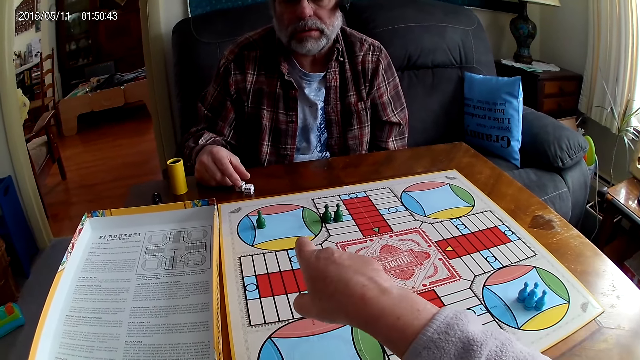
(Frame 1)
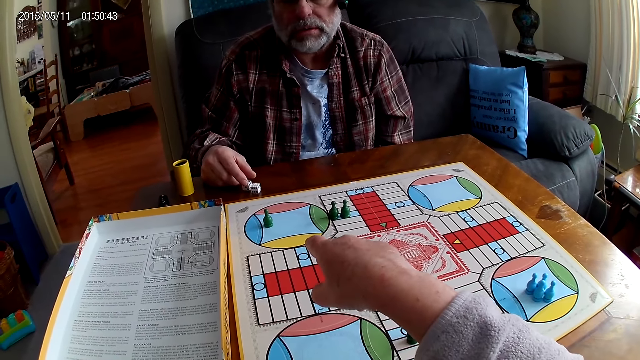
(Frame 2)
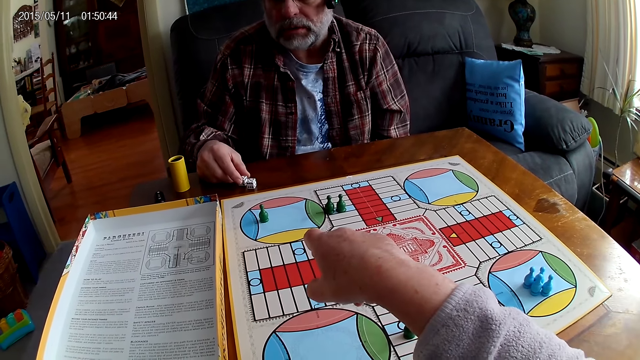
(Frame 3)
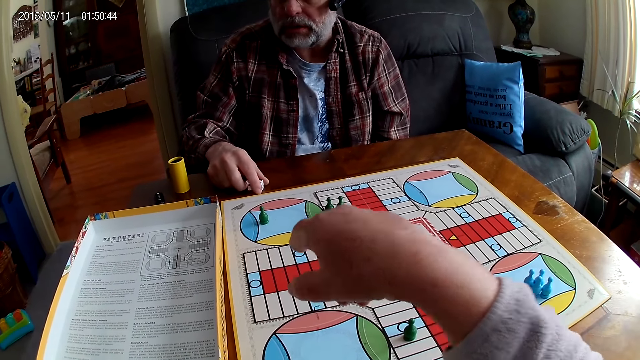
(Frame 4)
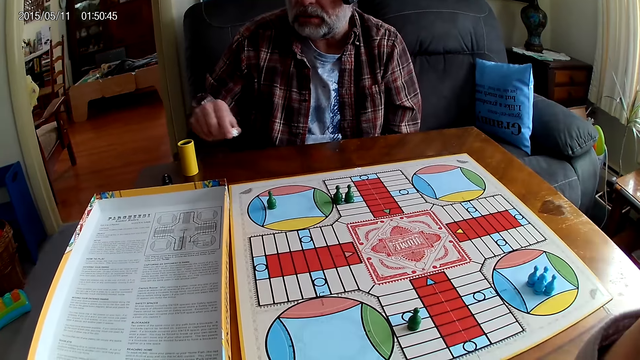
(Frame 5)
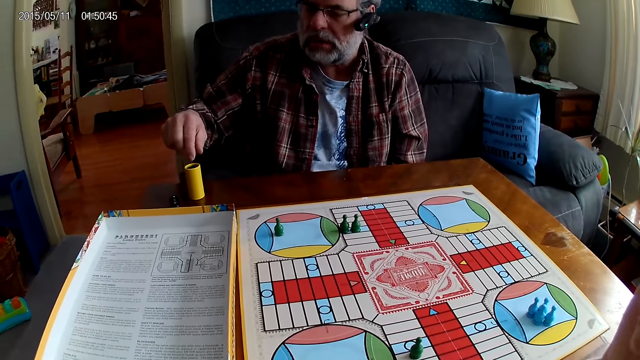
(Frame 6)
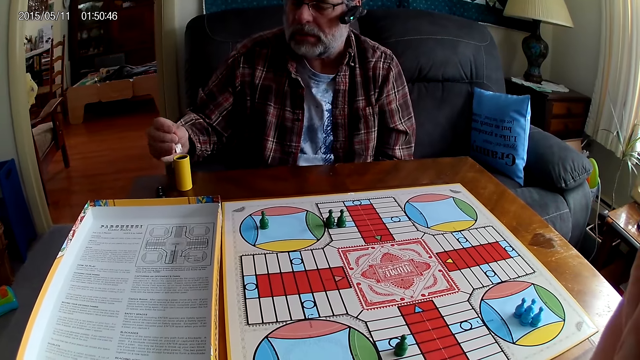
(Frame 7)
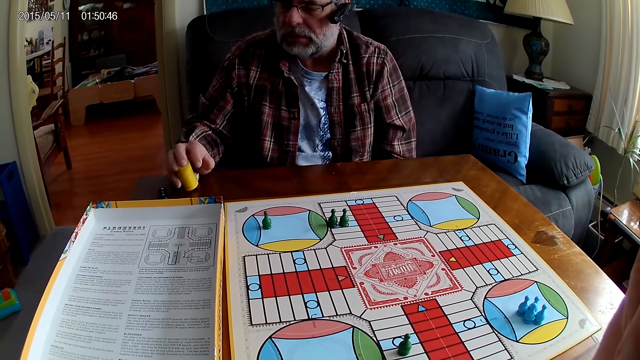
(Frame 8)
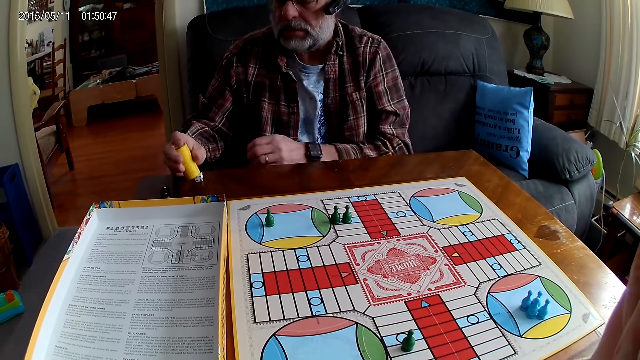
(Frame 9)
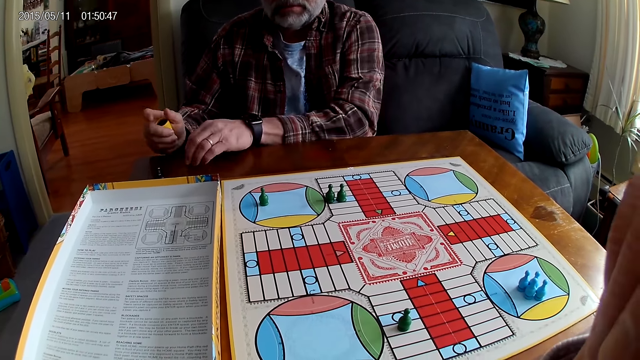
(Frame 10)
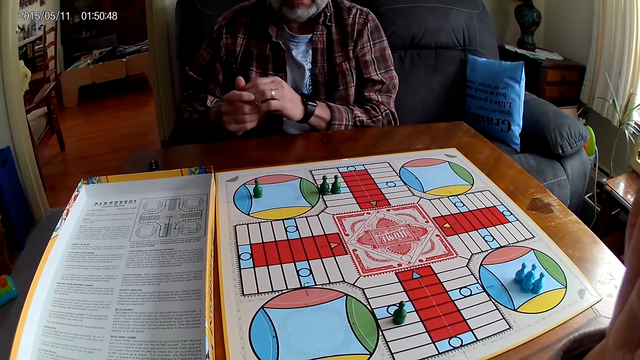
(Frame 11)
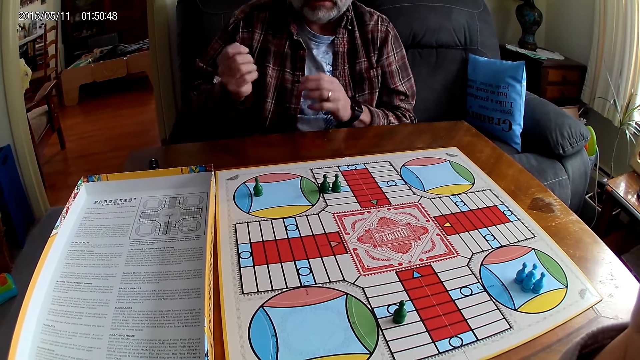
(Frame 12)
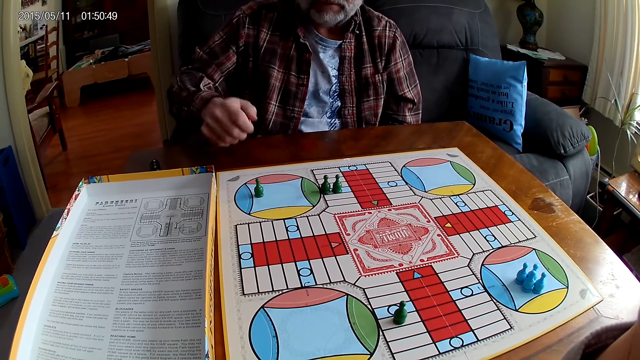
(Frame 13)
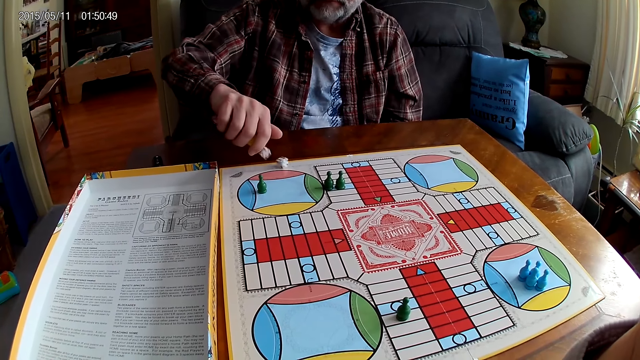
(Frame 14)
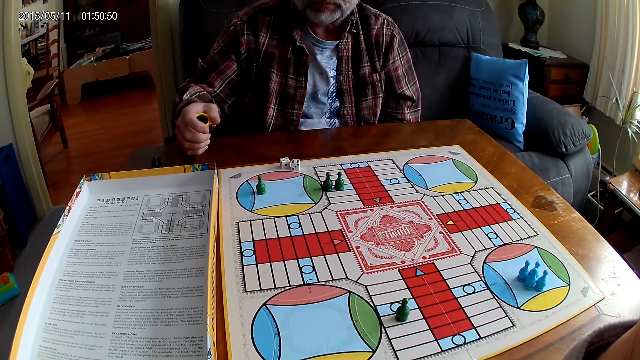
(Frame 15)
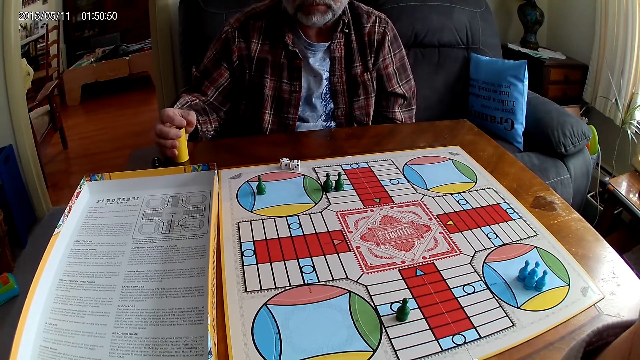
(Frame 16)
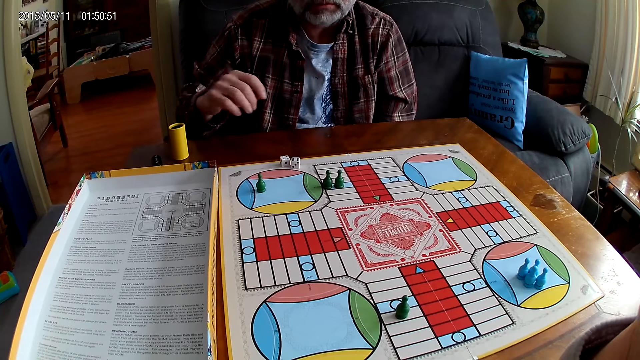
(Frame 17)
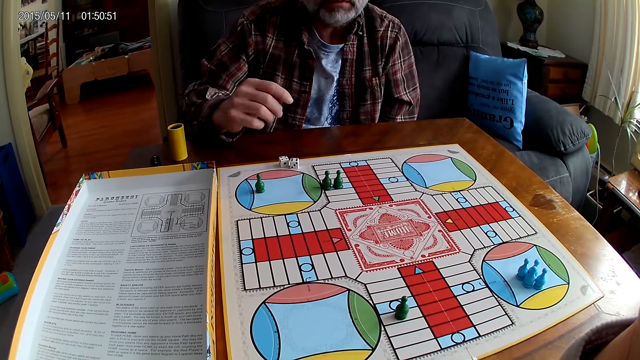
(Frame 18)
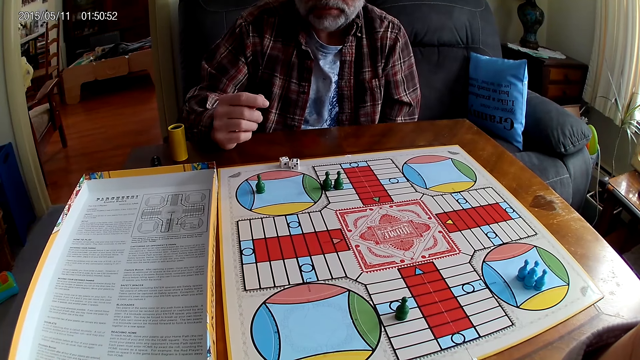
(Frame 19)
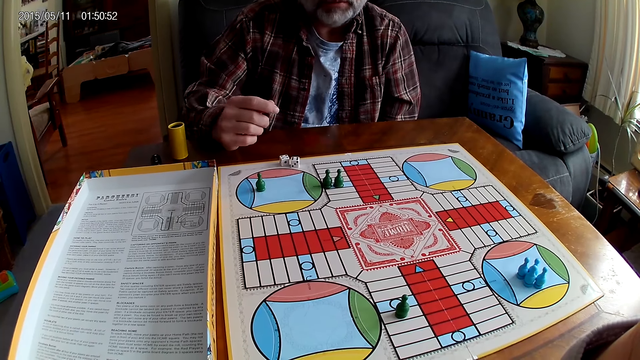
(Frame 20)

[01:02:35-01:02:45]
A man stares at the board. The camera wearer points at a Ludo pawn. The man takes the dice from the Ludo board with his right hand and puts the die in the container or dice shaker. The camera wearer stares at the board. The man takes the die from the Ludo board with his left hand, picks up the dice shaker, and puts another die in the container. He shakes the dice shaker, plays Ludo, pours the dice on the board and drops the container on the table.

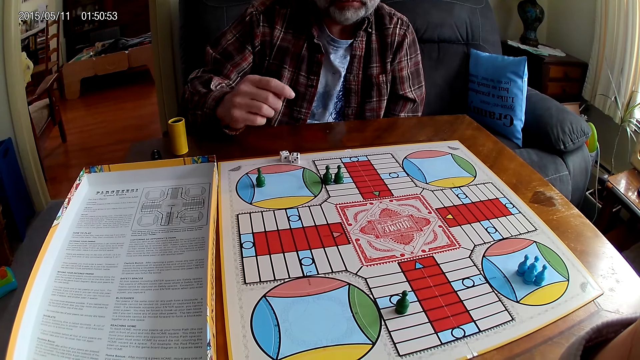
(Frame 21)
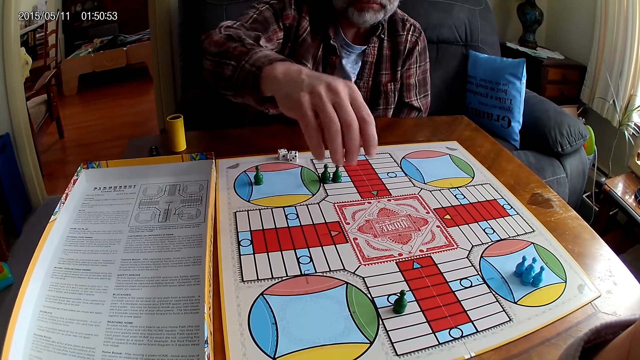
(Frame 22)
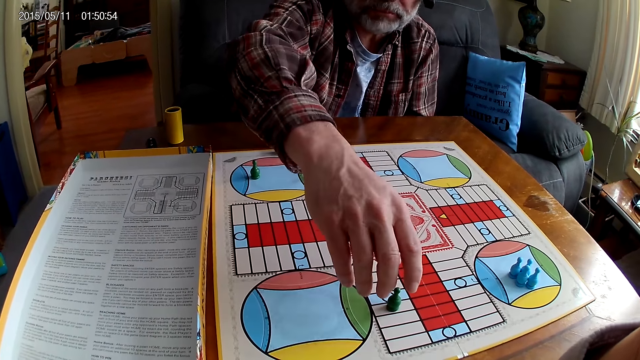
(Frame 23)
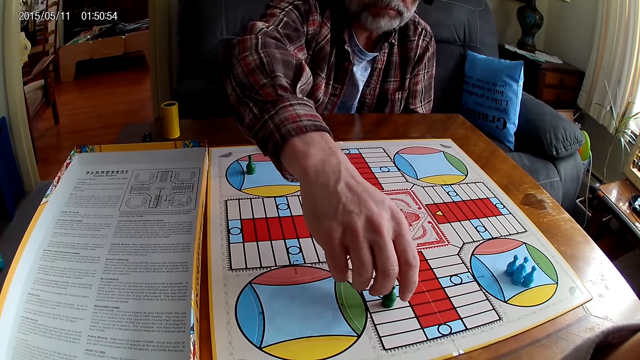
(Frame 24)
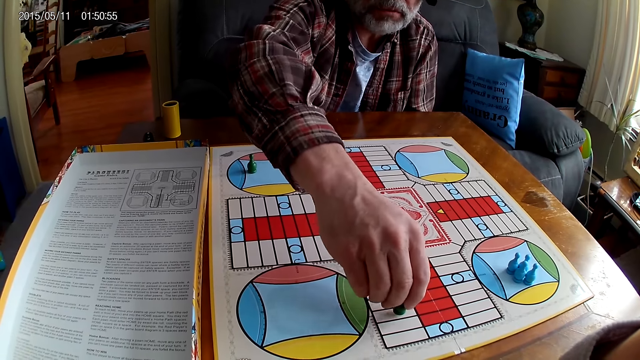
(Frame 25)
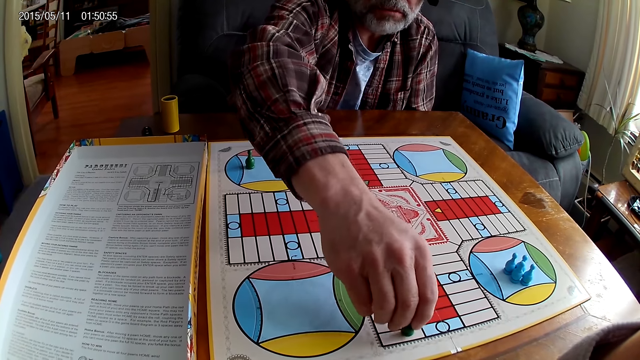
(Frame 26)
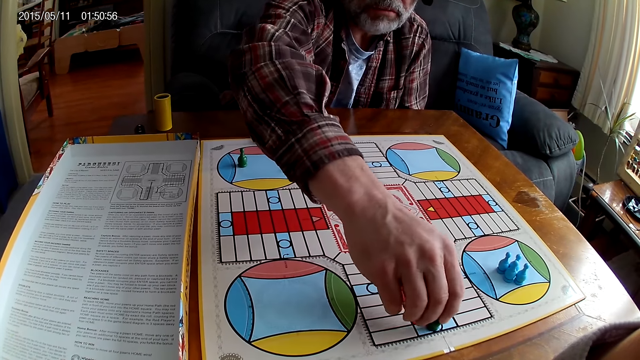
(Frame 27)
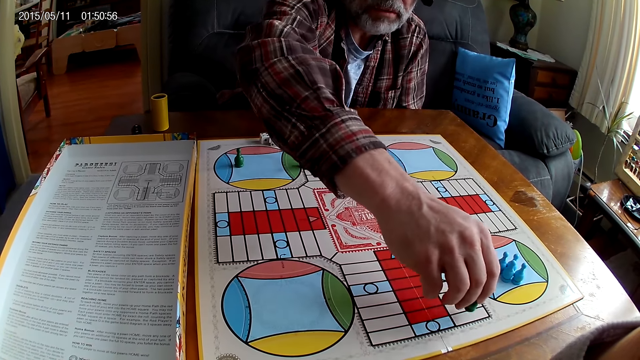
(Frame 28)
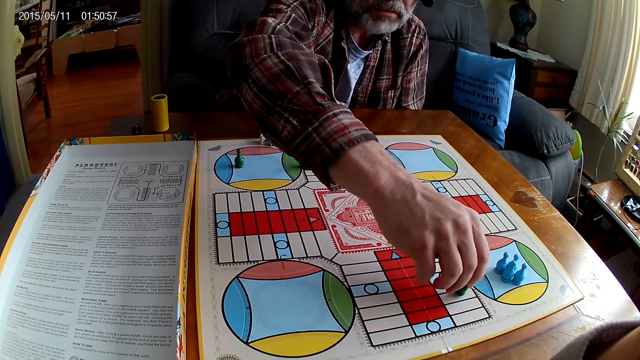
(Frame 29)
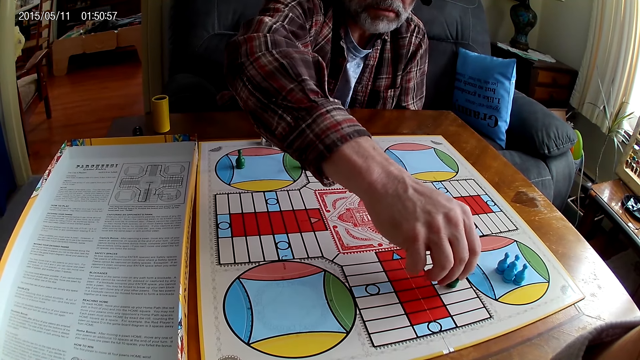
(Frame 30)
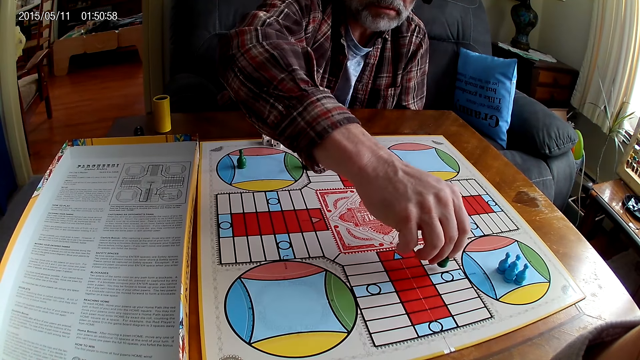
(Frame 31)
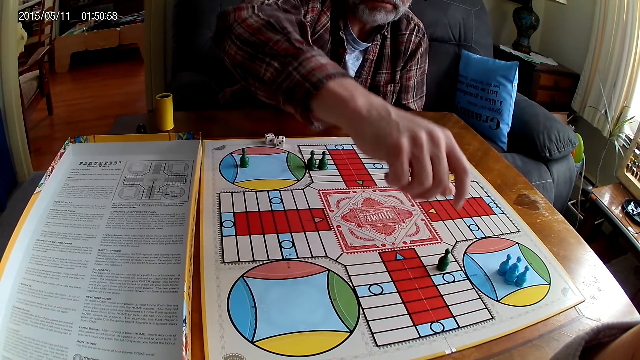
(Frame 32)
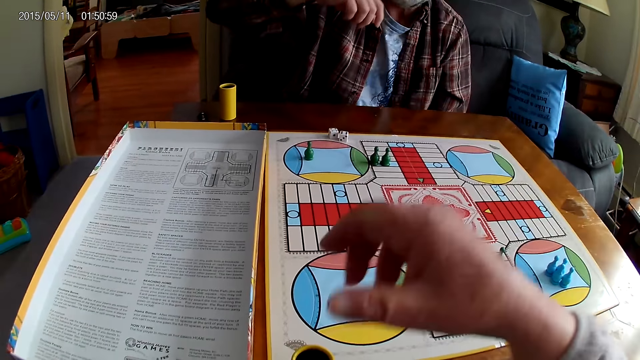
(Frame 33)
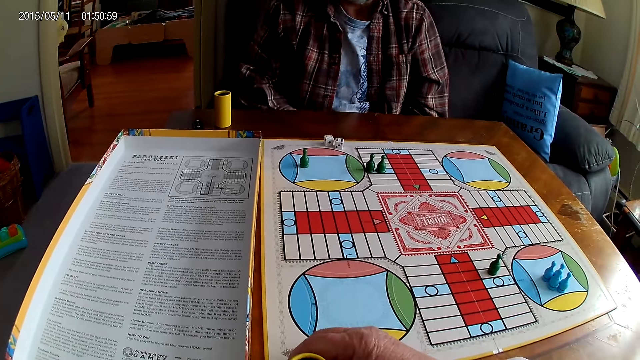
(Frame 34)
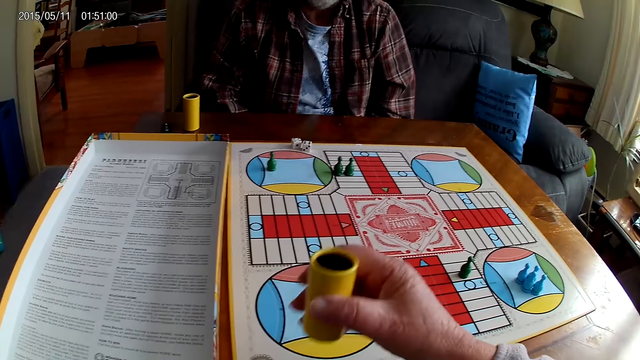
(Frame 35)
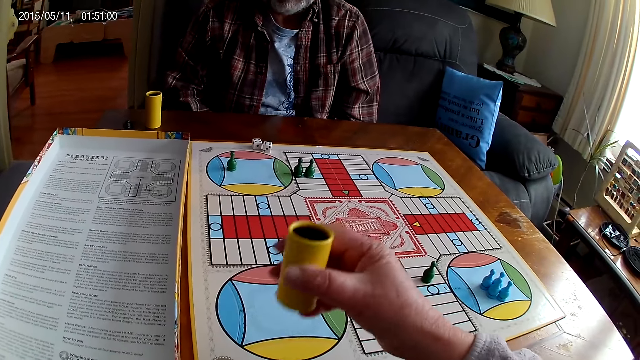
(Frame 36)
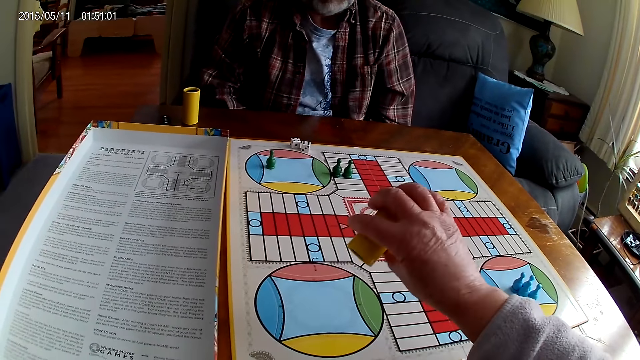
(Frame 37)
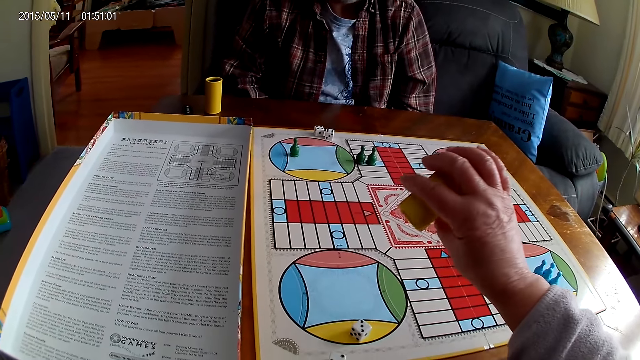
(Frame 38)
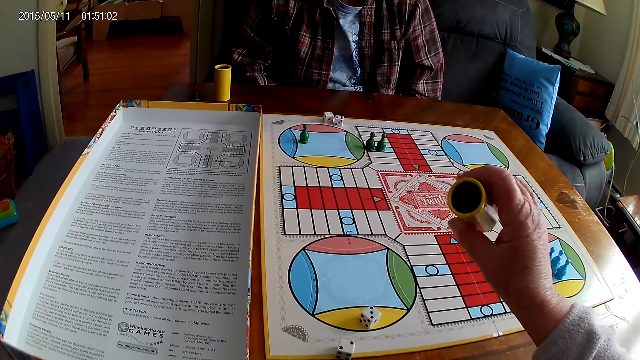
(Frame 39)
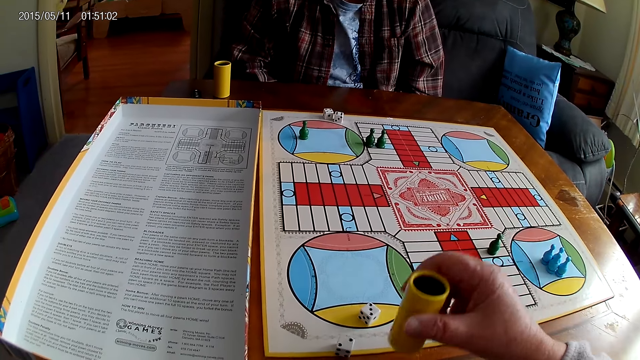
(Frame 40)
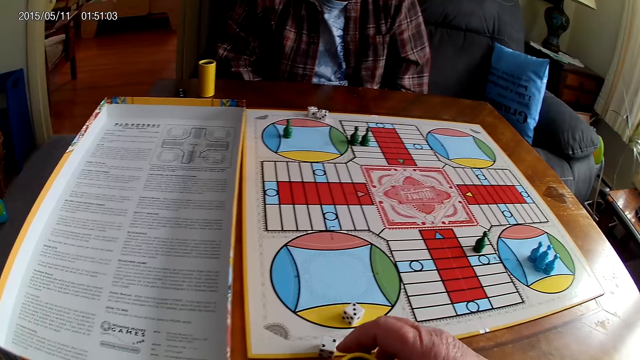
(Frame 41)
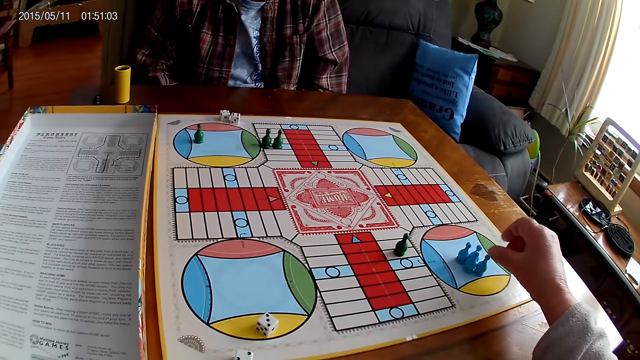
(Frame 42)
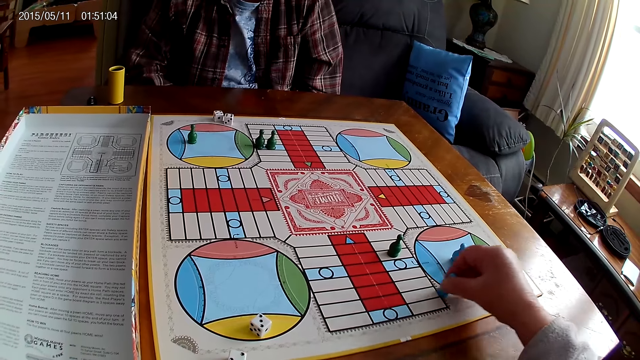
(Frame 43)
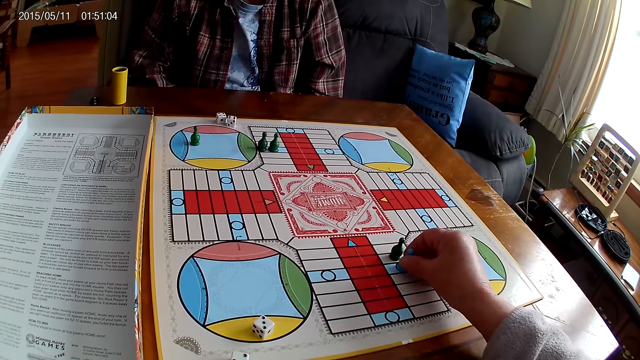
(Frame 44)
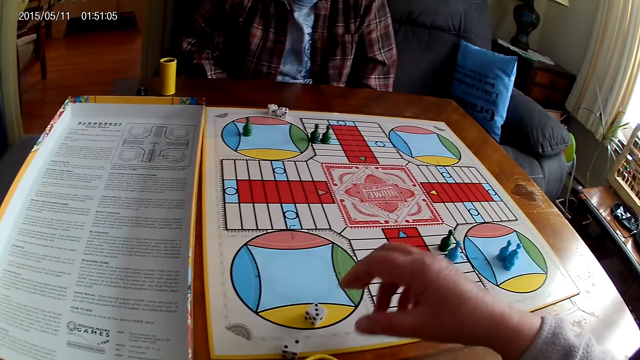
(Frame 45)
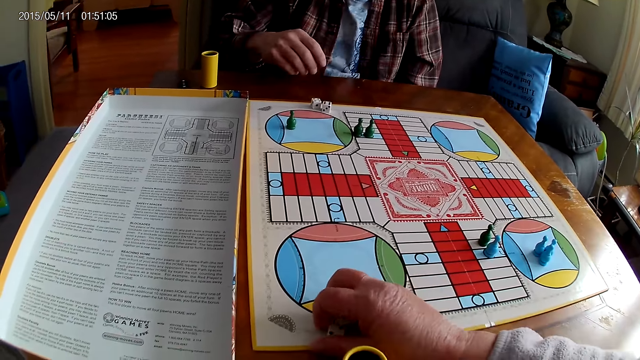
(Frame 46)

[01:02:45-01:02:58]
A man picks up a Ludo pawn and moves chess on the board. He places the Ludo pawn on the table. The camera wearer picks up a dice shaker. The man stares on the board. The camera wearer shakes the dice shaker. They play Ludo, pour the dice on the board, and drop the container on the Ludo board. They move chess on the board and pick up the dice.
